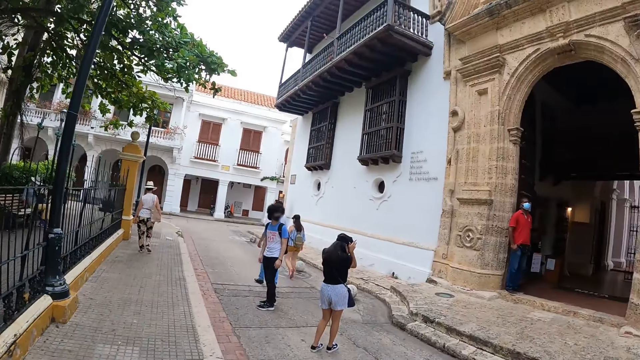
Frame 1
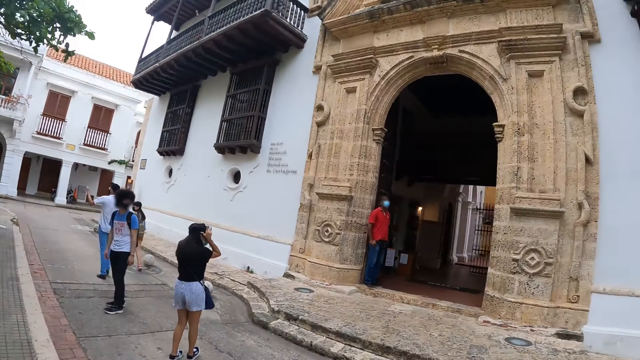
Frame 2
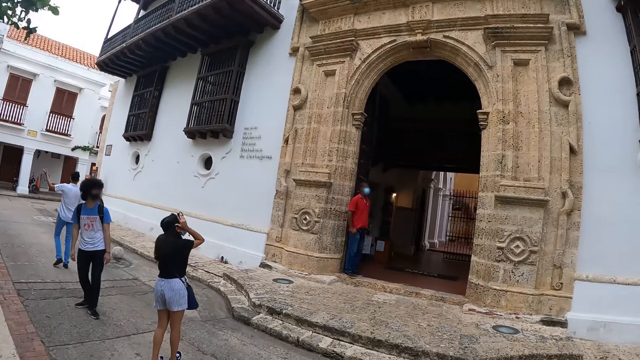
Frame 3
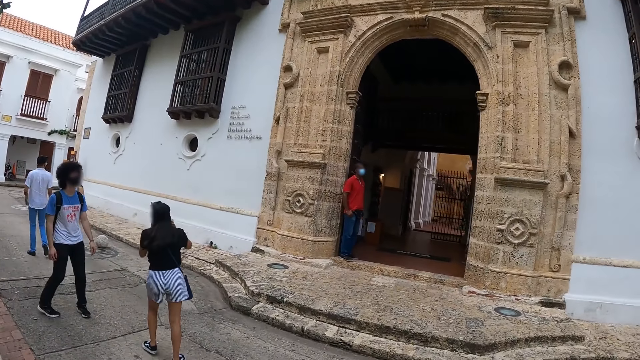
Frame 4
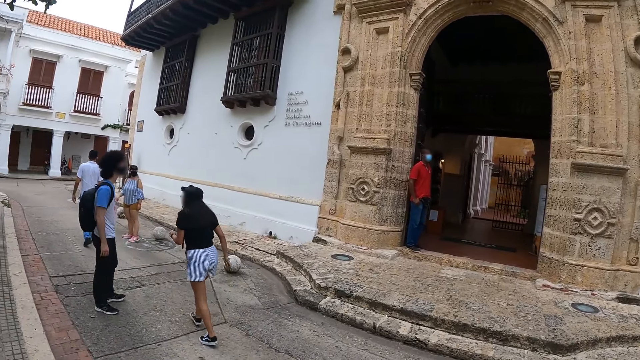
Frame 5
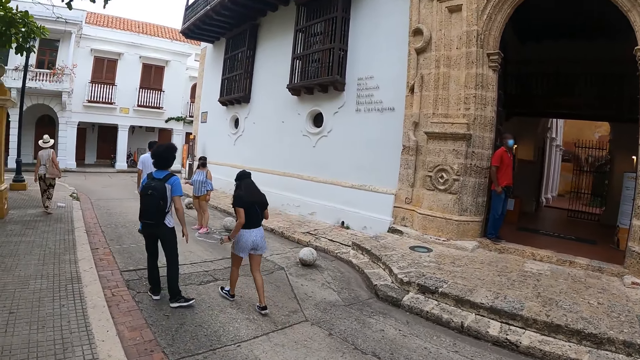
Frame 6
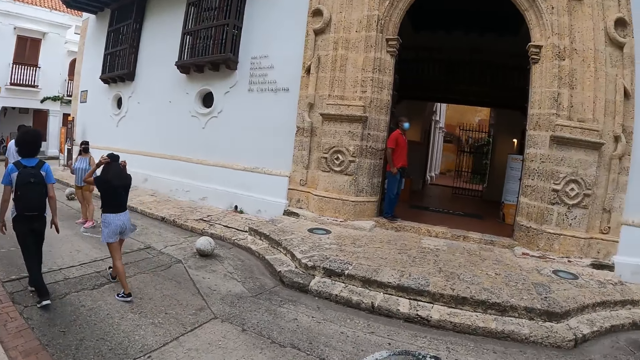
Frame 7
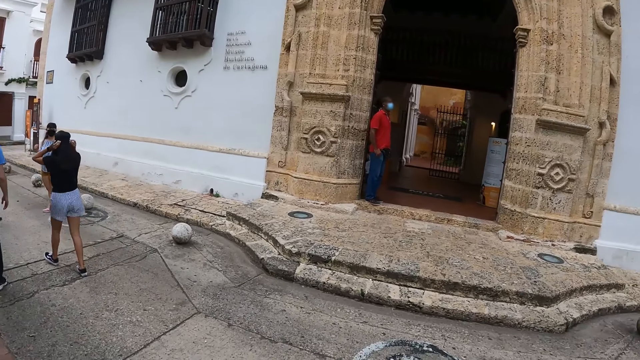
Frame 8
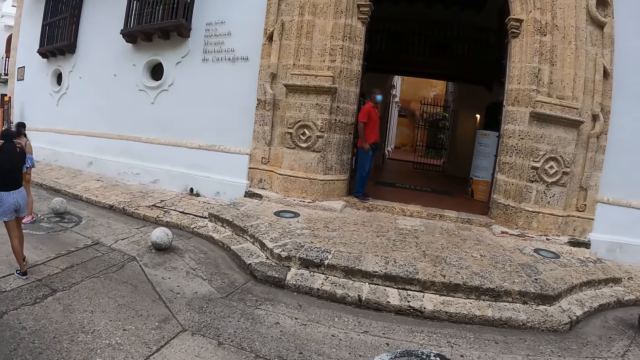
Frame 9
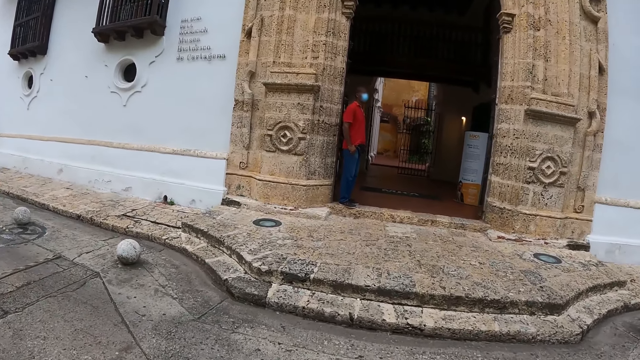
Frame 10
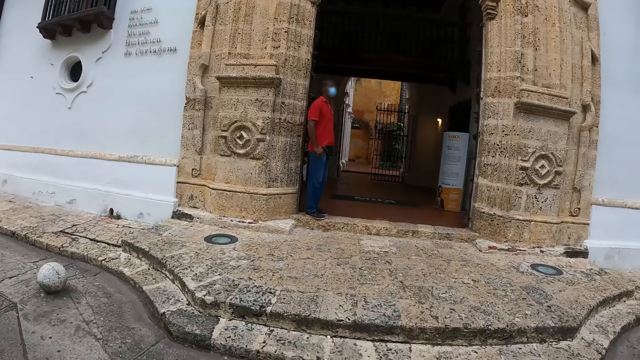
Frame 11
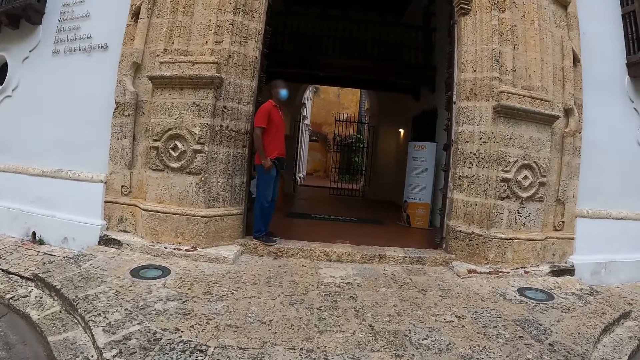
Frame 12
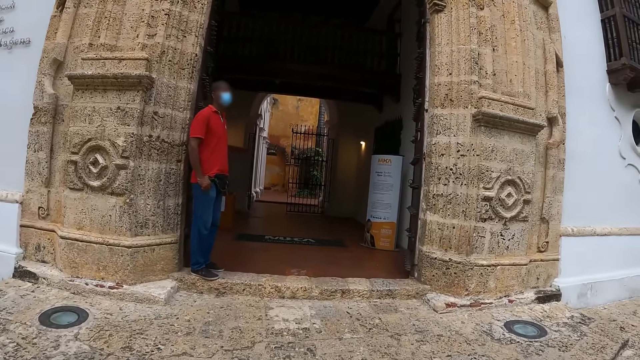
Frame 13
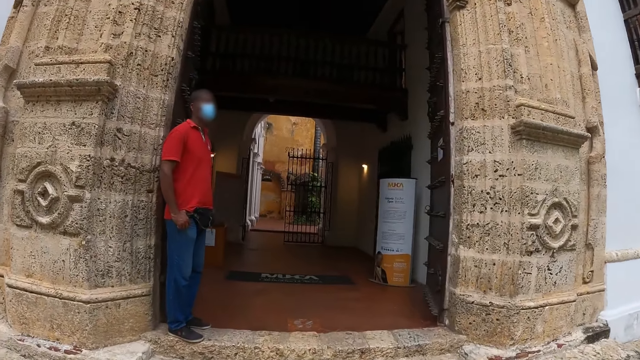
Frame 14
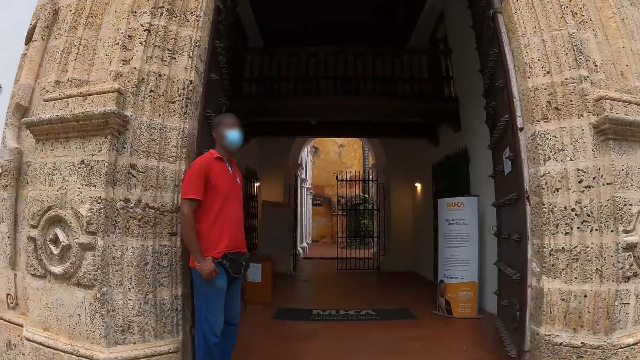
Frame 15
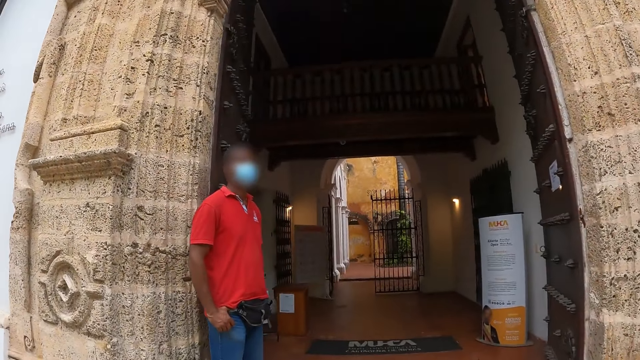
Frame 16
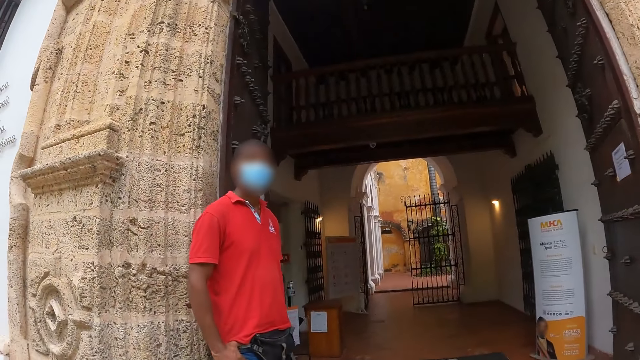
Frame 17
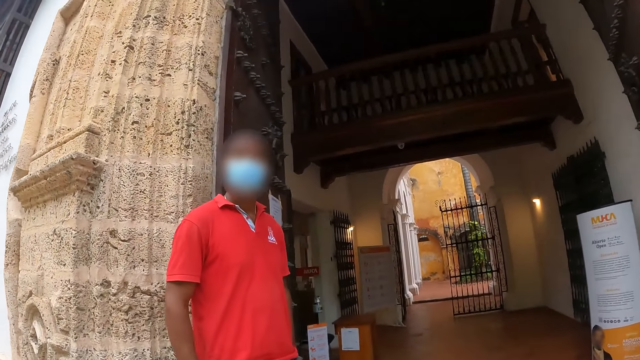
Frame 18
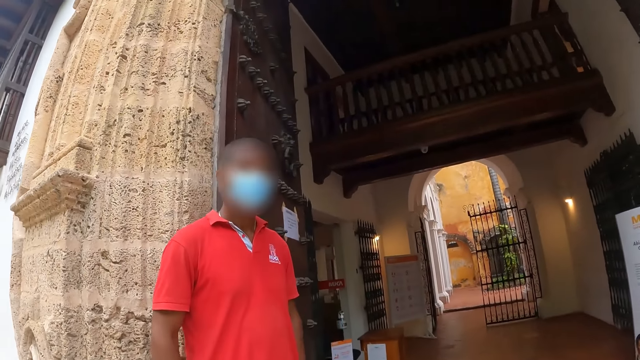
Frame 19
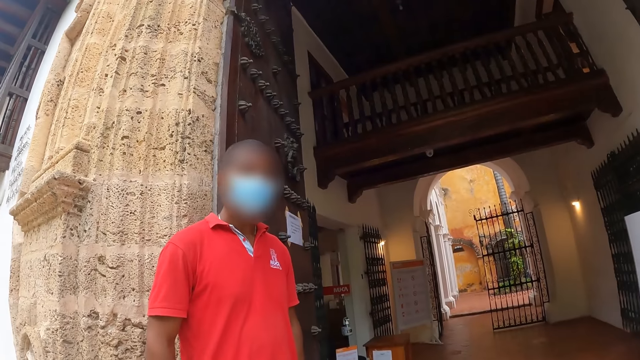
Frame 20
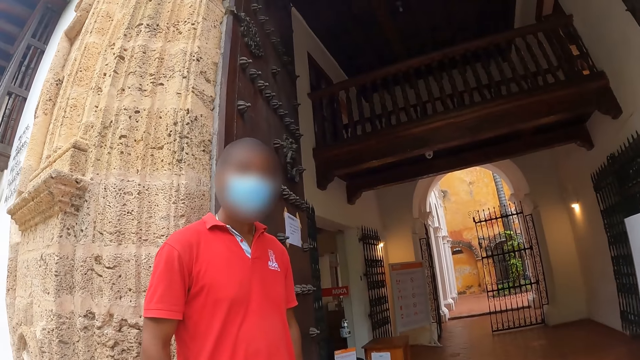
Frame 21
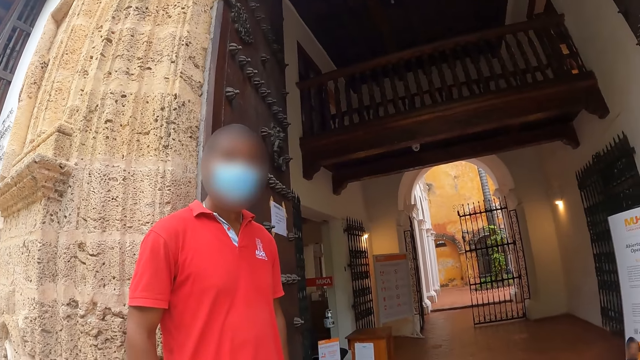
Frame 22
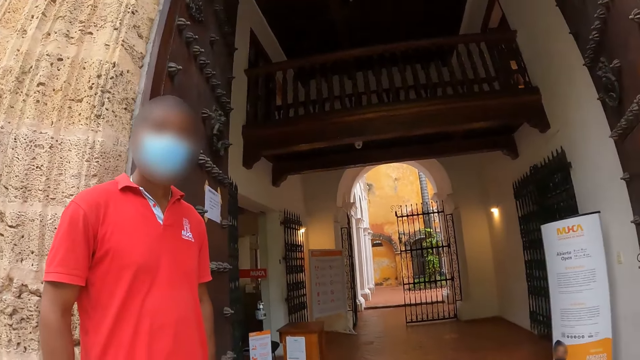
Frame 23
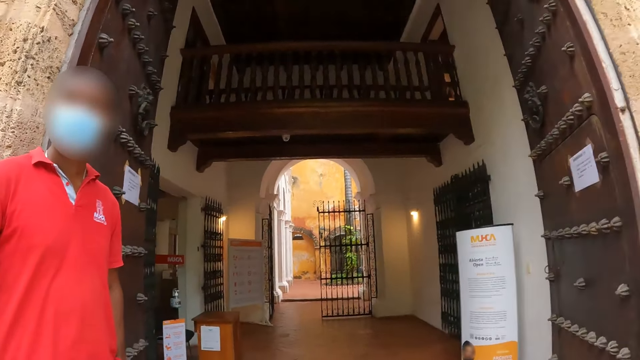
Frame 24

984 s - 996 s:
A person looks around. Another person adjusts the camera, looks up, and walks around. The first person walks around. The other person touches hair. The camera wearer walks around. They walk near a third person. The third person looks at the camera wearer. The camera wearer speaks with a man. The third person shakes head.

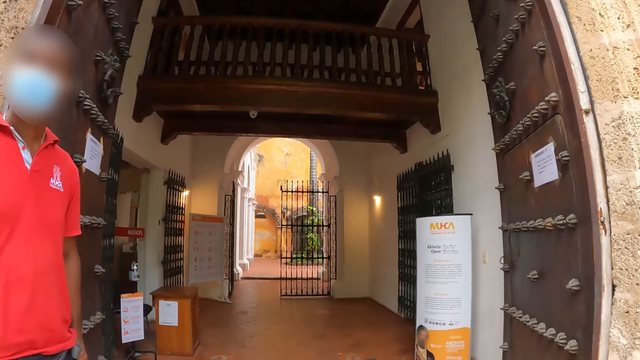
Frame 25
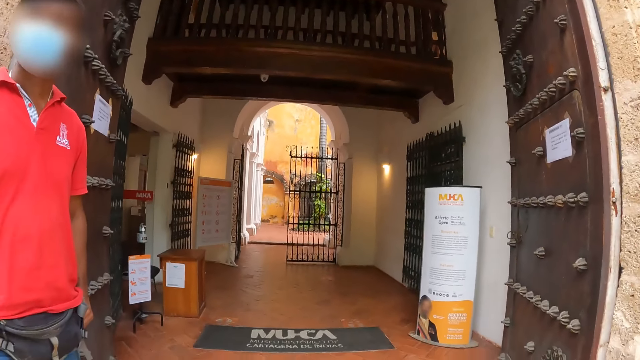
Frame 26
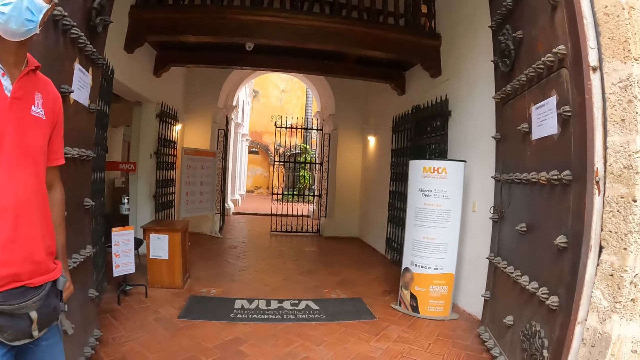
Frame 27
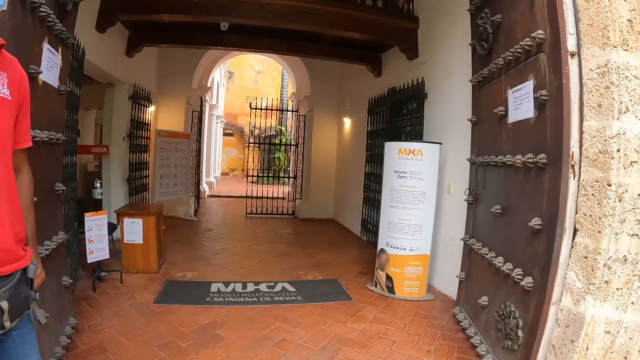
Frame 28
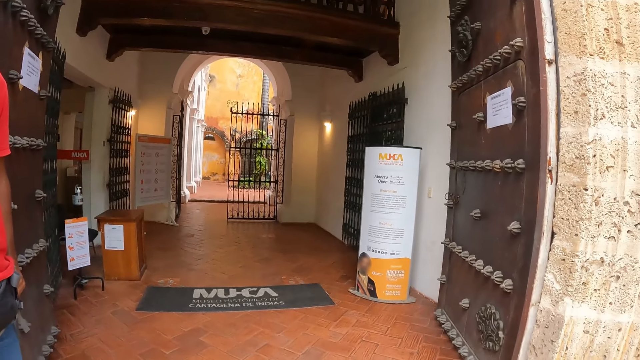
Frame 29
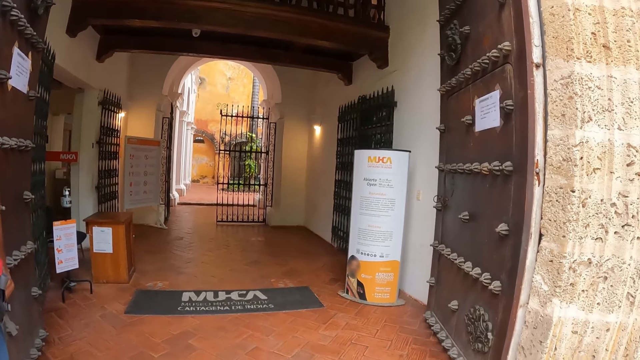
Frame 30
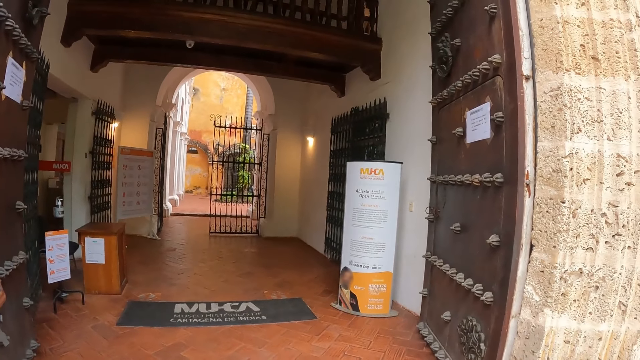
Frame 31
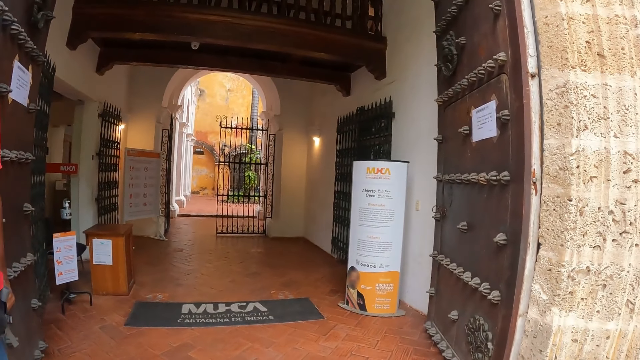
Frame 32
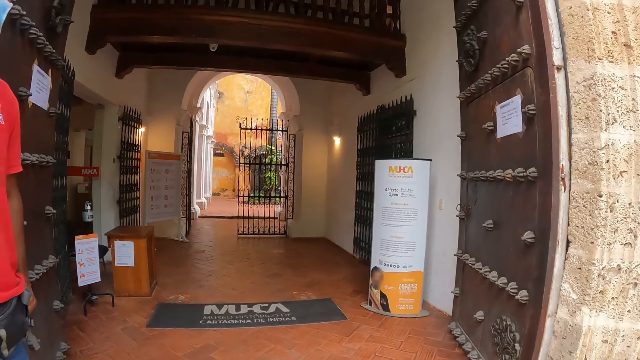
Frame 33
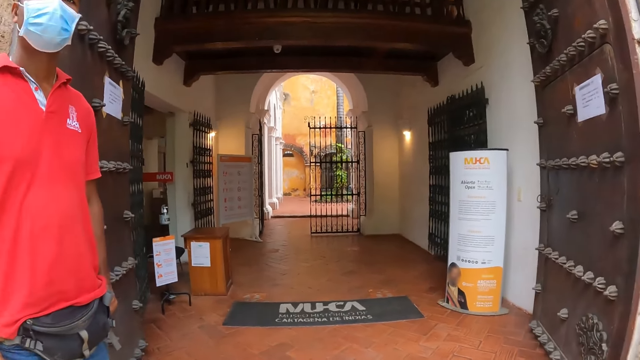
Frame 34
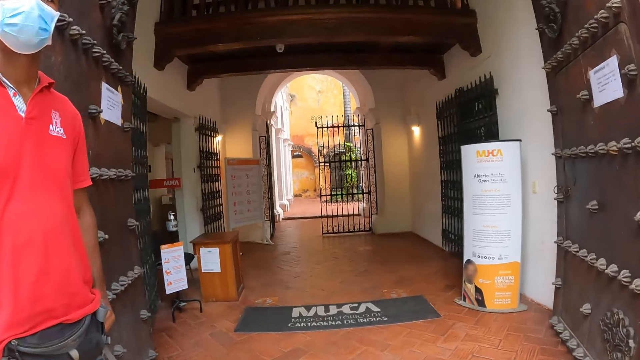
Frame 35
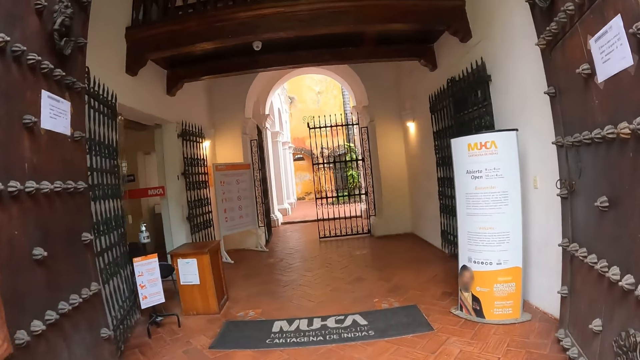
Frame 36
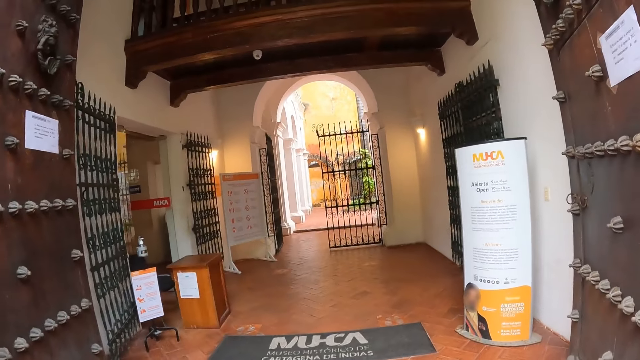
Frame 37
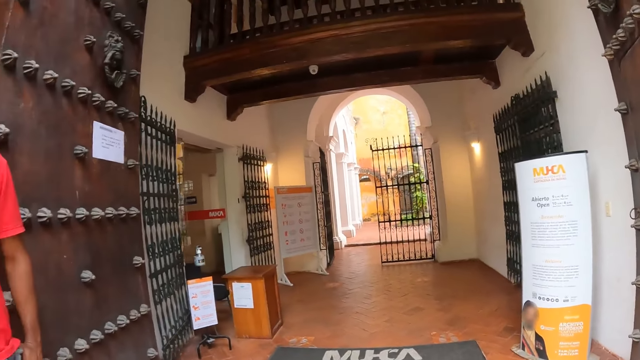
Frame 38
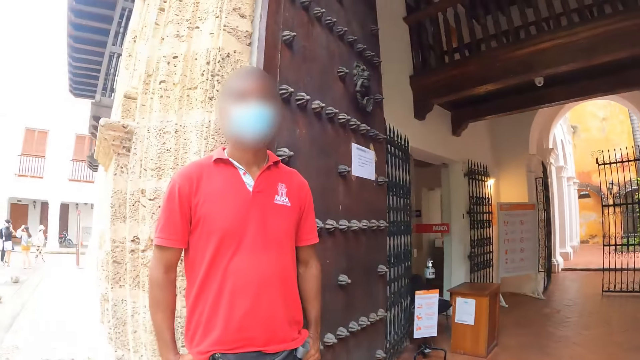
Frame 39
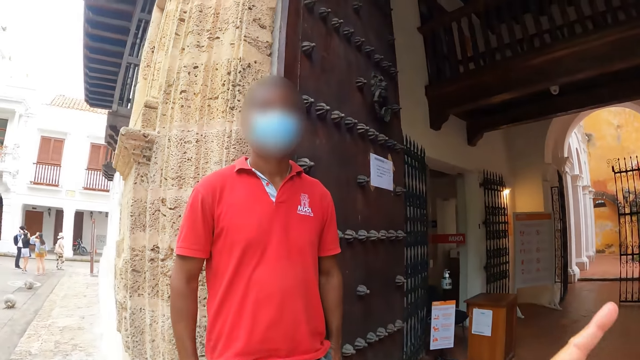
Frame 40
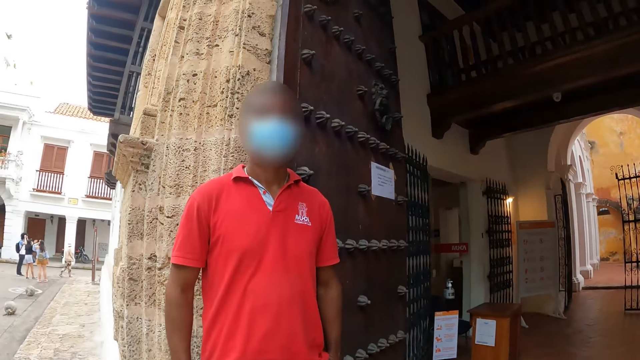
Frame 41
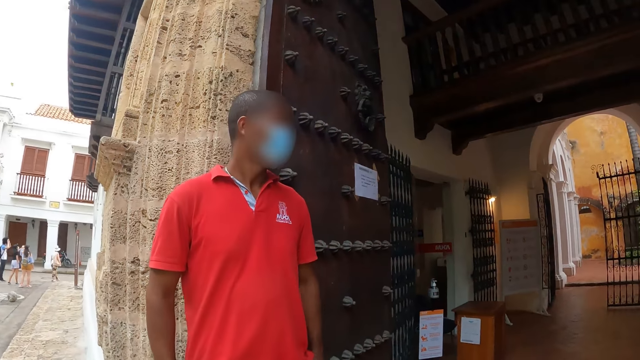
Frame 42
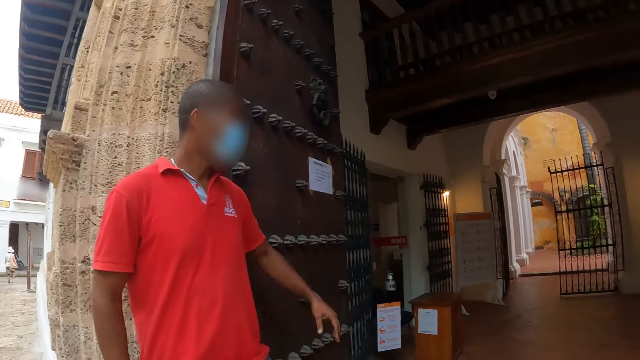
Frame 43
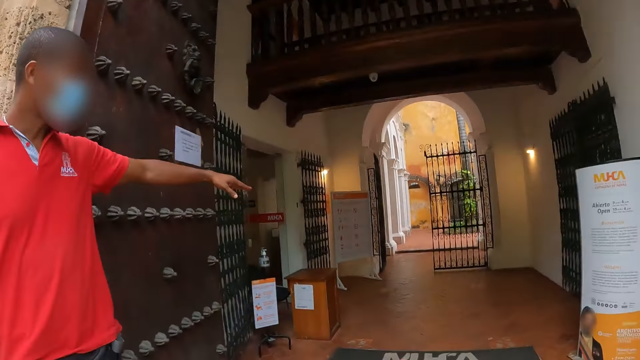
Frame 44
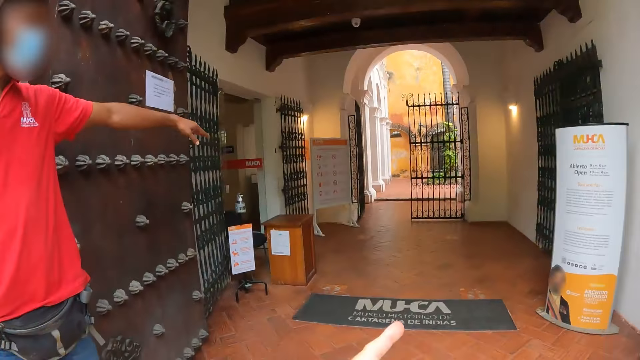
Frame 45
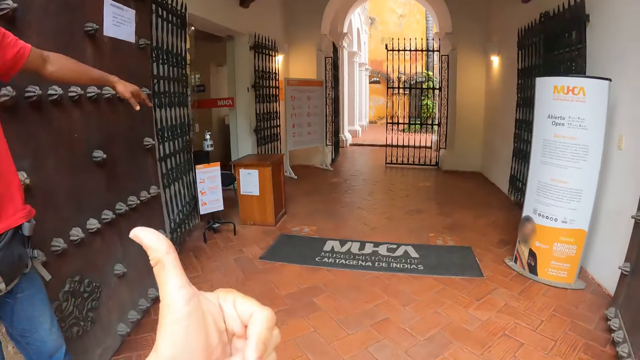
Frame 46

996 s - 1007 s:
The camera wearer looks in a building. They look around. They gesture. A person gestures. The camera wearer points with the finger.
